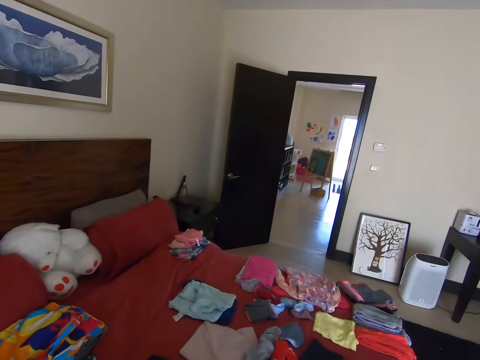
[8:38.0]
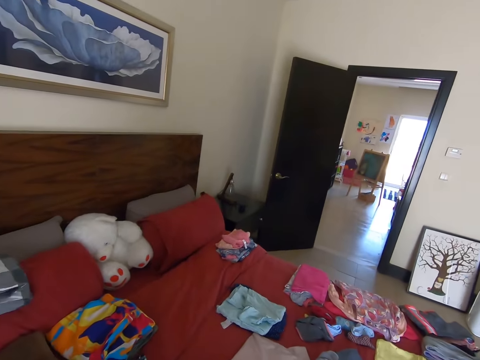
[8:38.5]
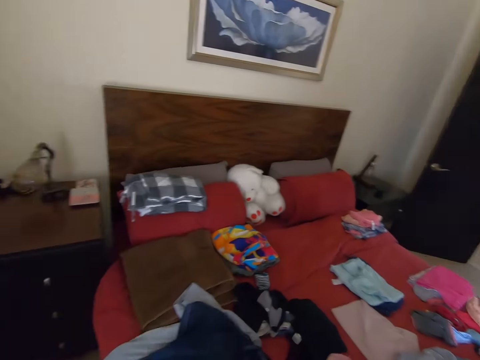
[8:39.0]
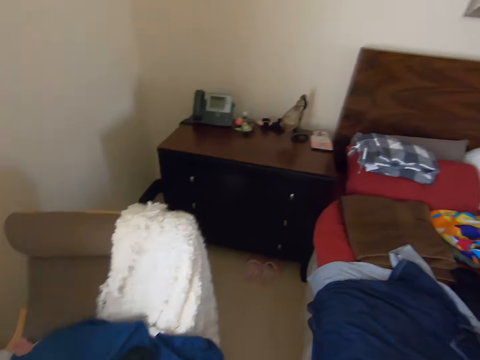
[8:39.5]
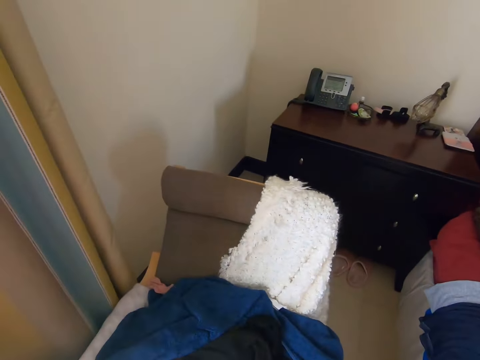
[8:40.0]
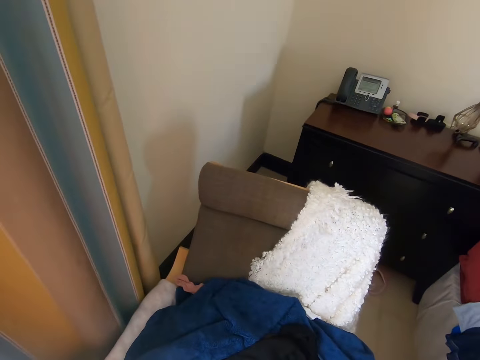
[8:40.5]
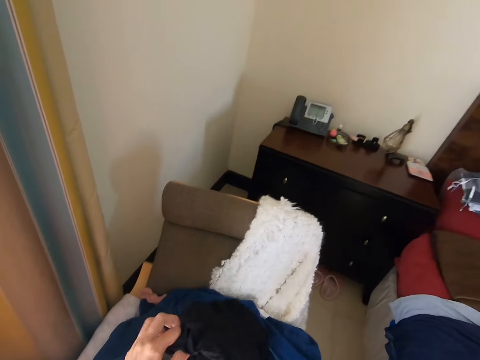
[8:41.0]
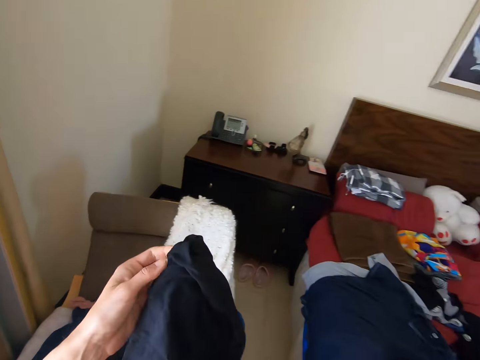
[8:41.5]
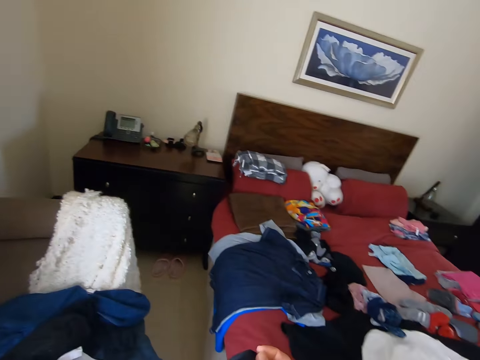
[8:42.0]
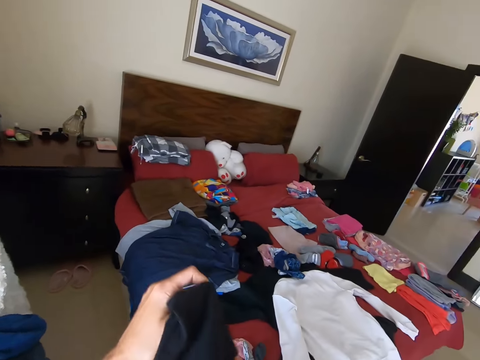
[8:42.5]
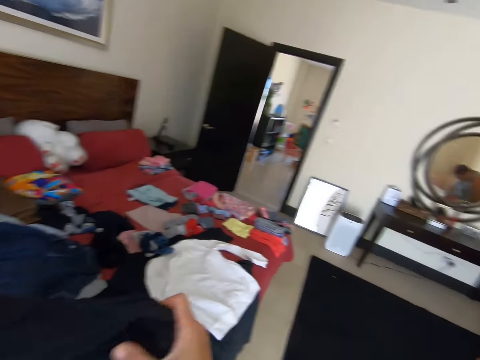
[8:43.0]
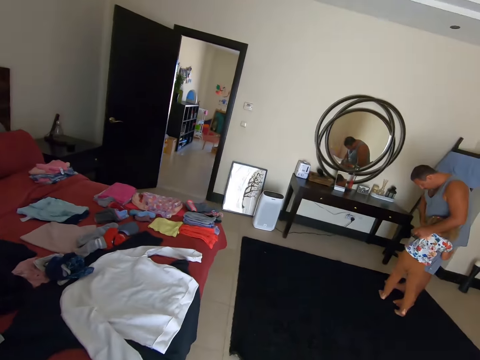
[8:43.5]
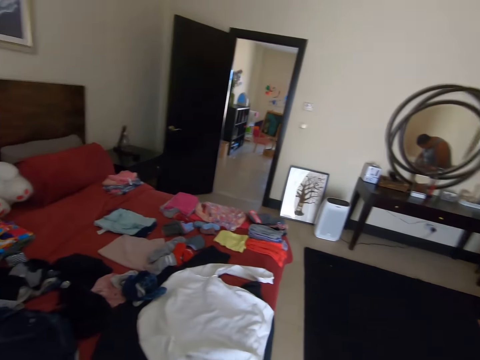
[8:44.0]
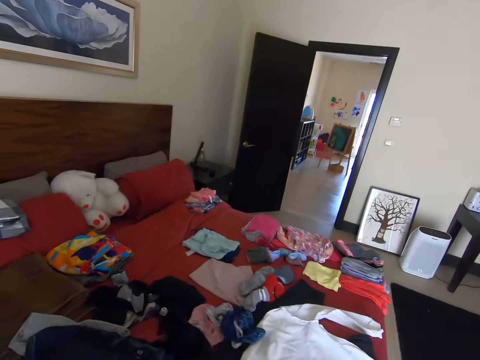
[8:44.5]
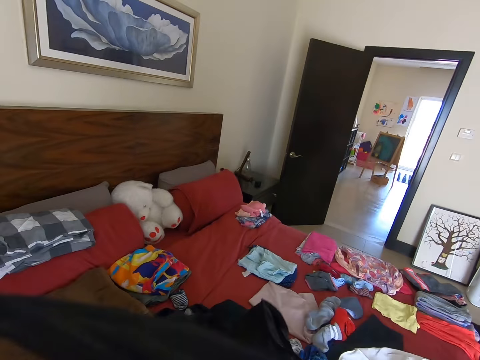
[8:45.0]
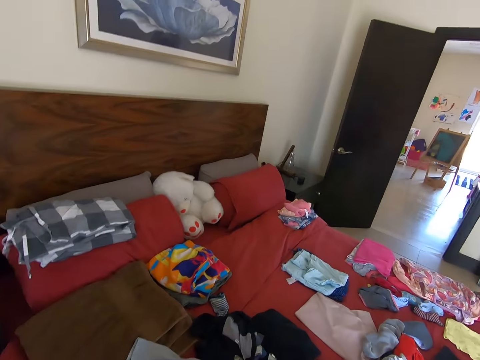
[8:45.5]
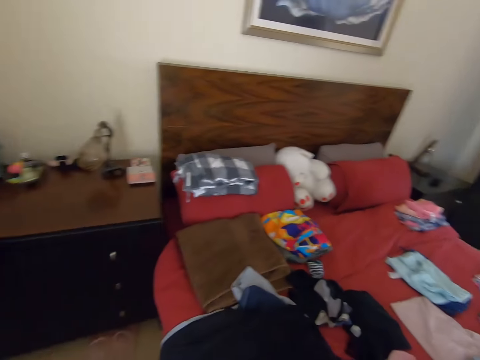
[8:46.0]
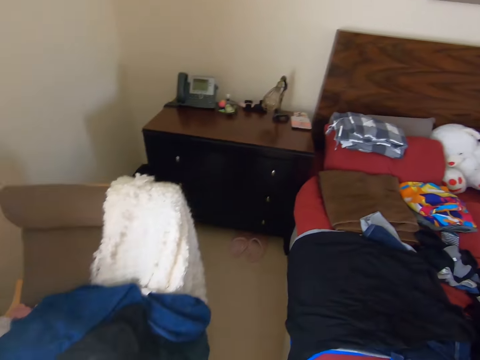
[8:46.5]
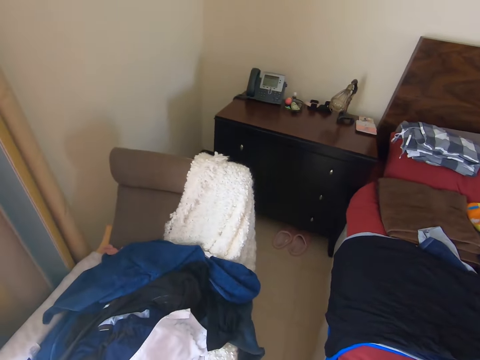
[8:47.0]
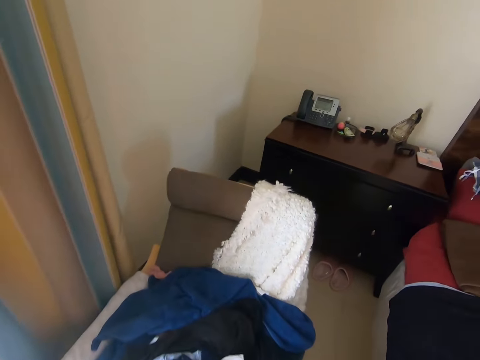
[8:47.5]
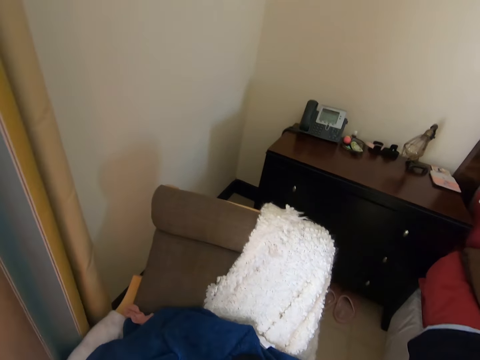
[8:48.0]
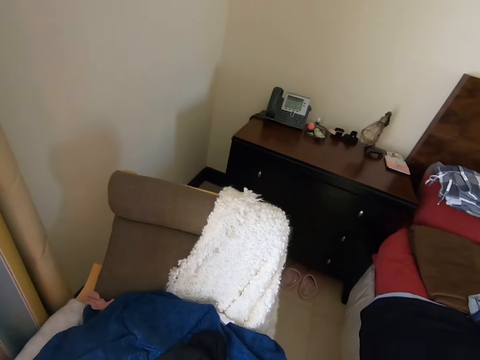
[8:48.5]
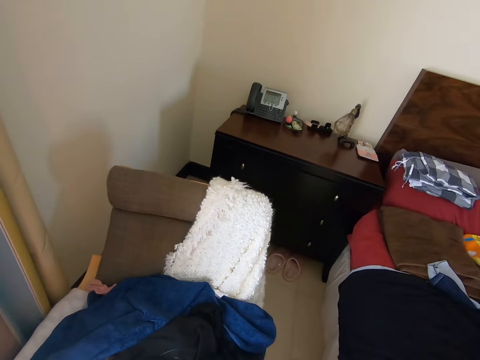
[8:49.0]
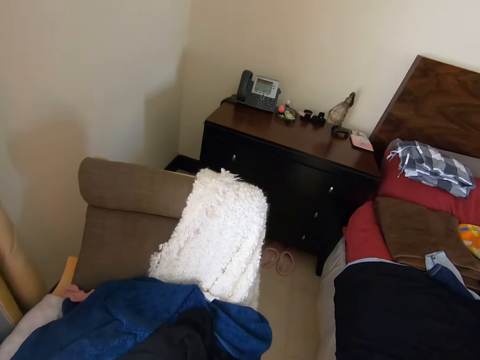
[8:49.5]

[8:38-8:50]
A man converses with the camera wearer. The camera wearer turns left. They turn left again. They converse with the man. The man converses with the camera wearer. The camera wearer picks up a cloth. They converse with the man and turn right. The man converses with the camera wearer. The camera wearer folds the cloth. They turn right, turn left and walk forward. They put the cloth on the bed. They turn left. They look around. They converse with the man.

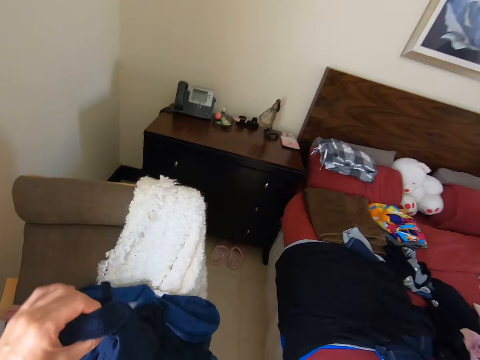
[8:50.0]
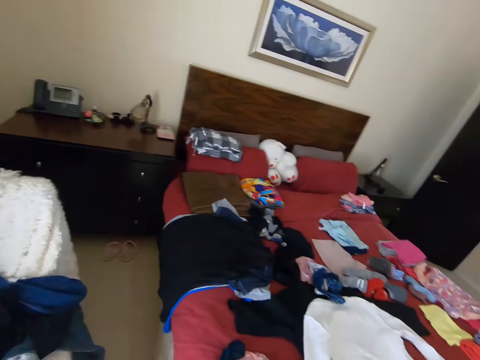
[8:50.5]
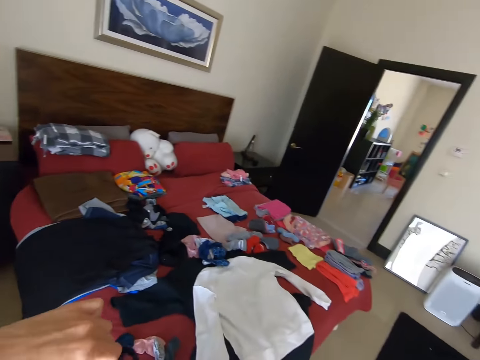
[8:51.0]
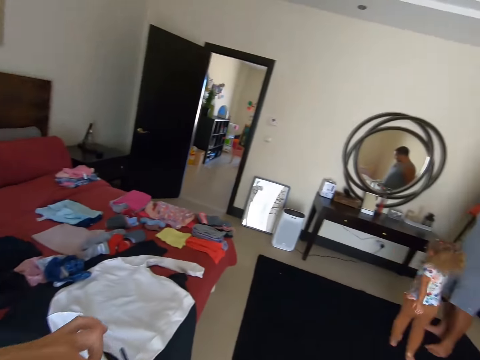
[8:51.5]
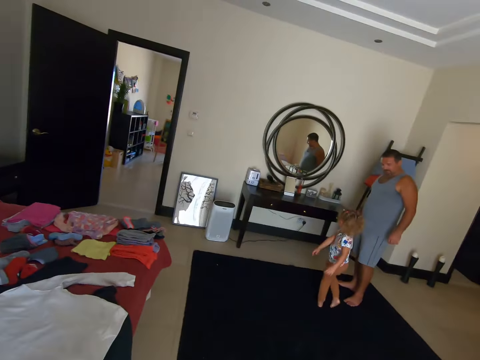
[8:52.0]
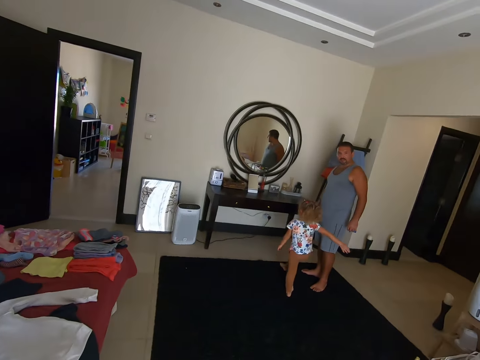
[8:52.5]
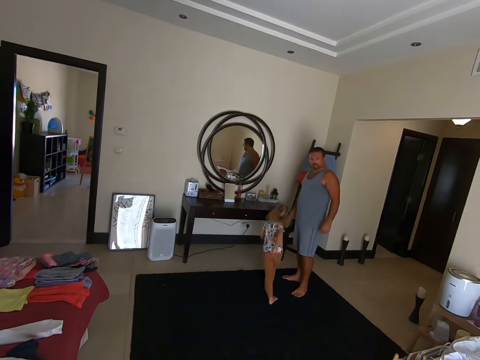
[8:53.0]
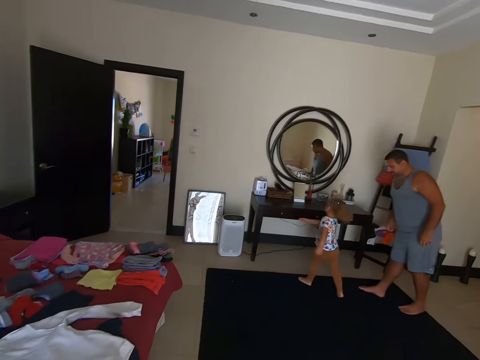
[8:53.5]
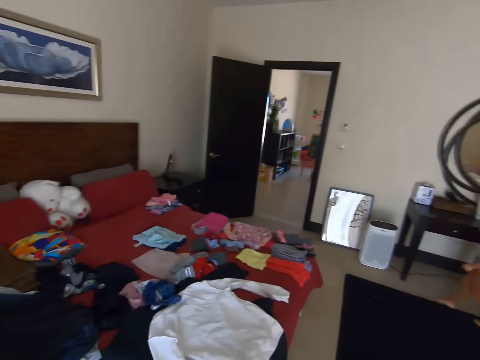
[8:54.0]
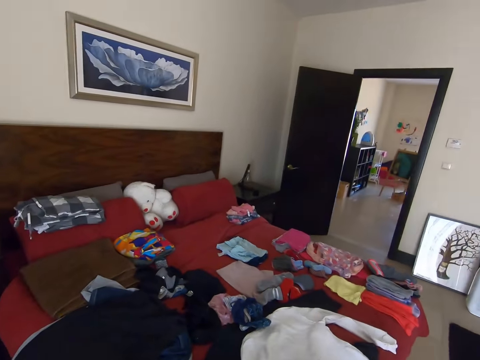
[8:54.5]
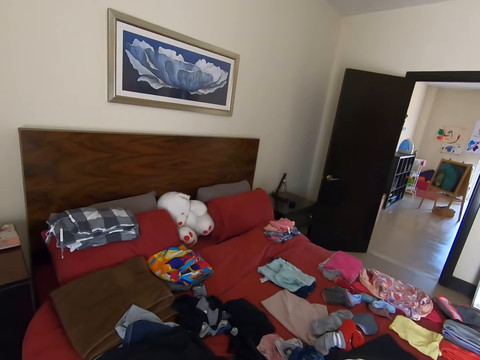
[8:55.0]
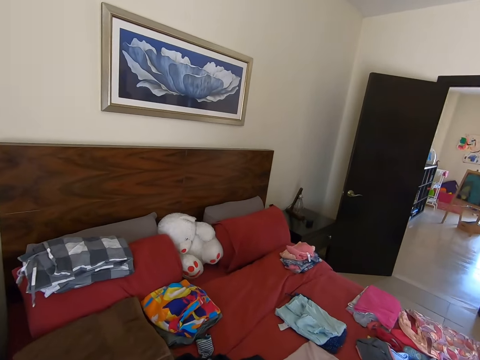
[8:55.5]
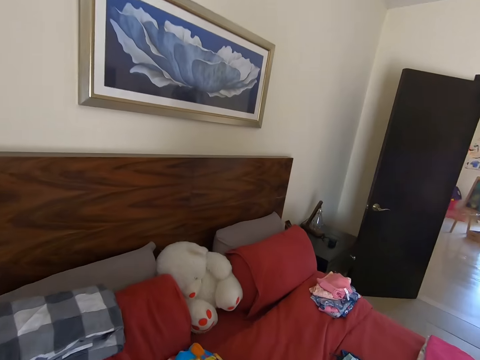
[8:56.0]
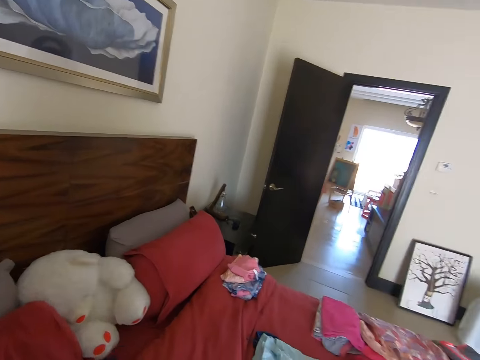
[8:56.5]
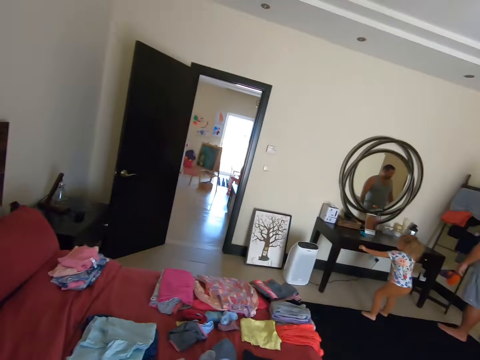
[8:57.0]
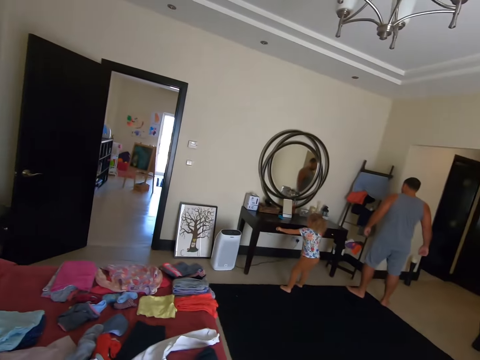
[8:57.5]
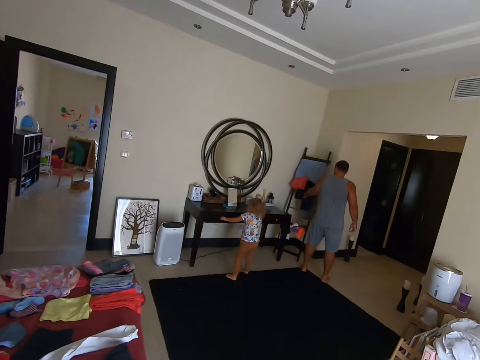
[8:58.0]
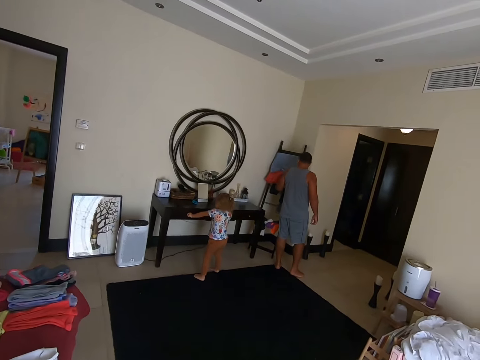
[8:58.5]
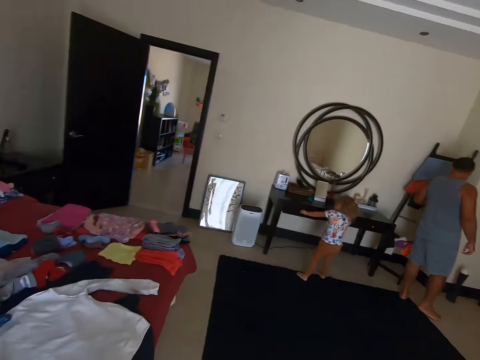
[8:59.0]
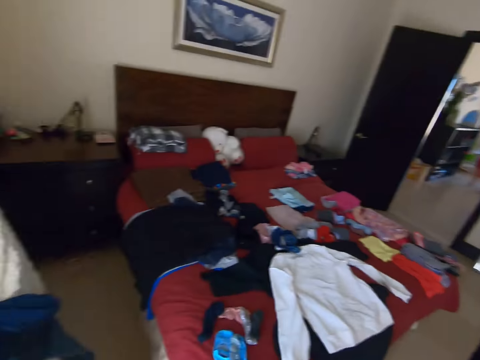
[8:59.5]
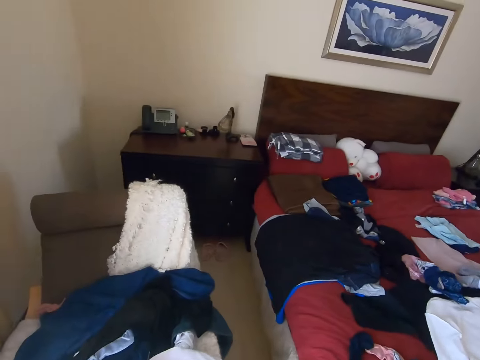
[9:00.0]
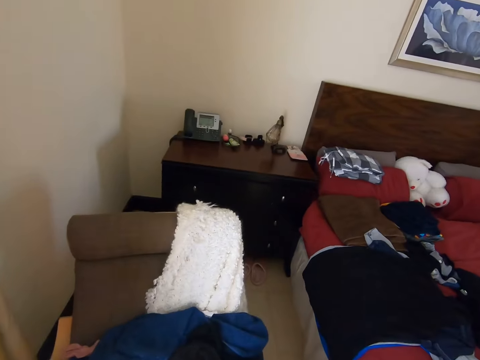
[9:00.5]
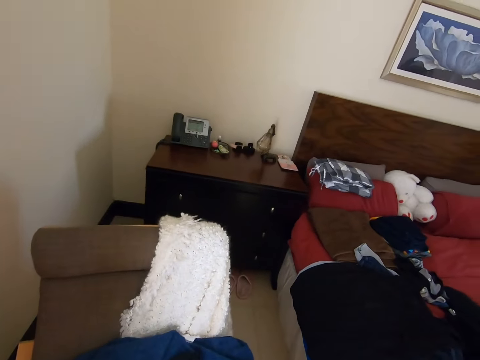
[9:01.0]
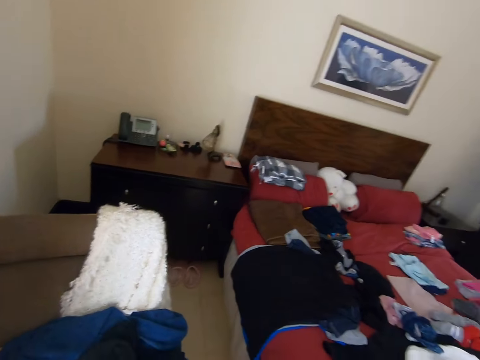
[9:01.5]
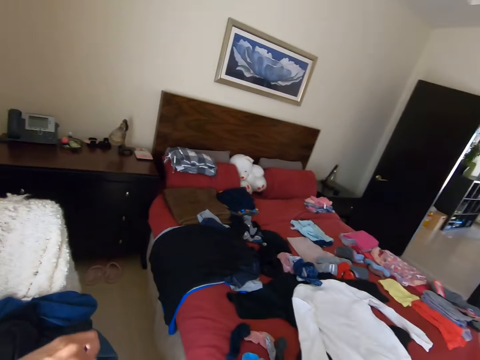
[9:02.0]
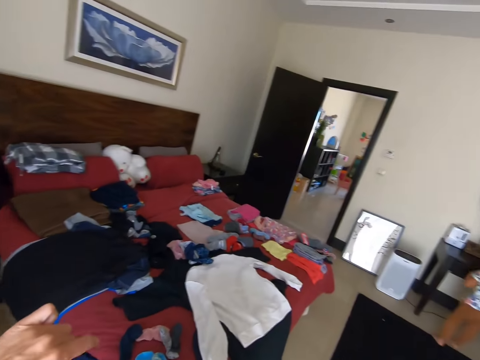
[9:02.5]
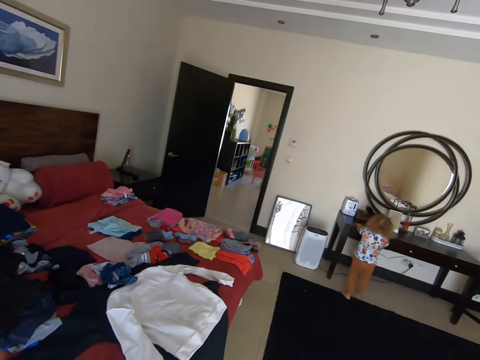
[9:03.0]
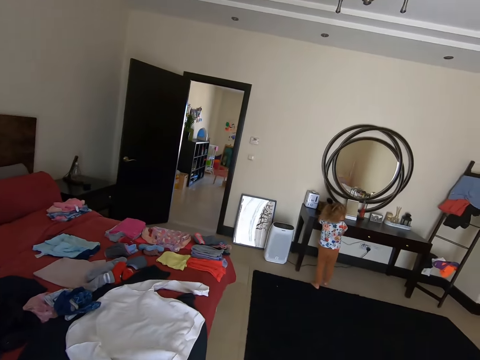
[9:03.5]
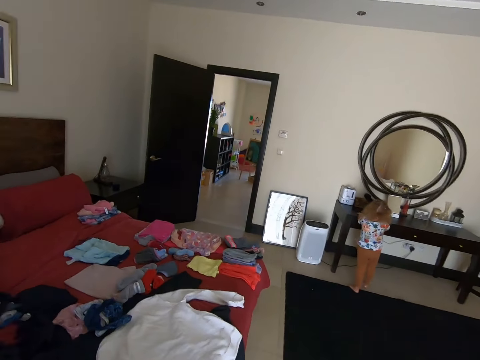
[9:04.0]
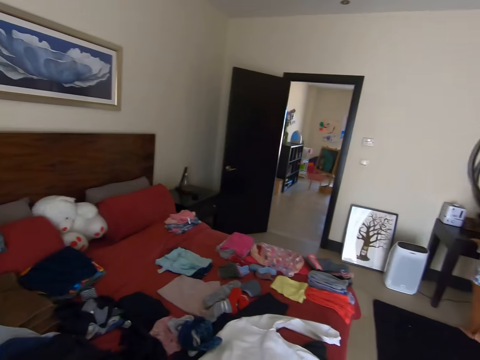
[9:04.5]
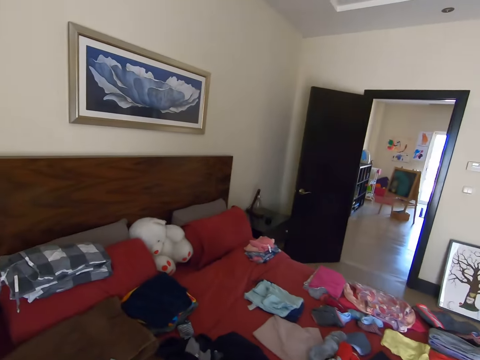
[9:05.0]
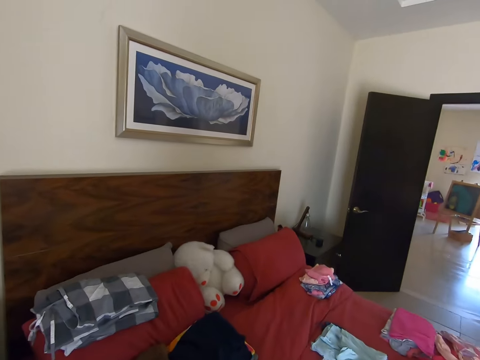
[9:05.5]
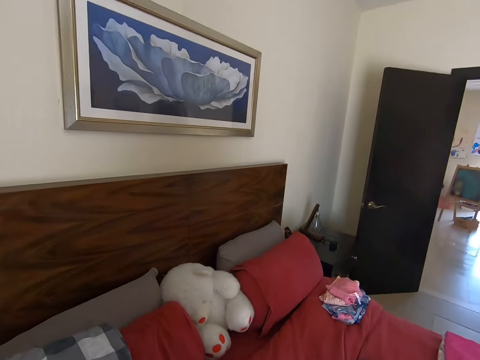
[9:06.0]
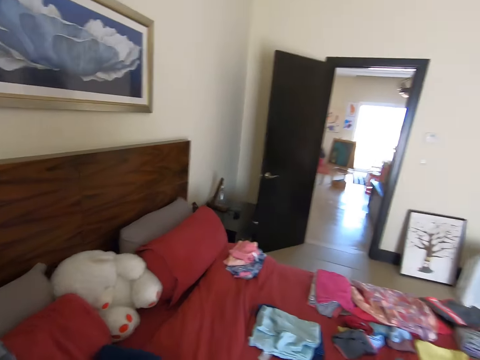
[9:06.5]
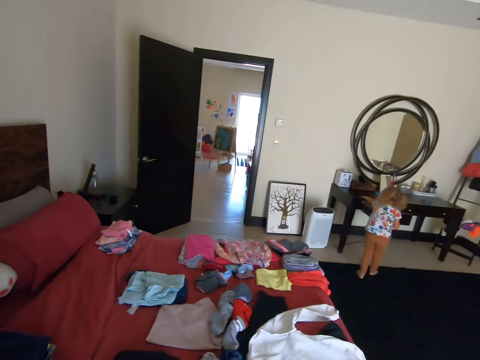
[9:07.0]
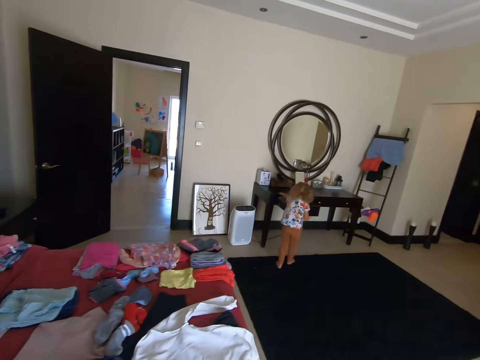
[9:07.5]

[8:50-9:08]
The camera wearer picks up a cloth. A man converses with the camera wearer. The camera wearer turns right. They converse with the man. They fold the cloth. They turn left and walk forward. They put the cloth on the bed. They turn right. They look around. They walk right. The man converses with the camera wearer. The camera wearer converses with the man. They turn back and walk forward. They converse with the man. They pick up a cloth. They turn right. A child converses. The camera wearer folds the cloth. They turn left. They converse. They put the cloth on the bed. They turn right.
